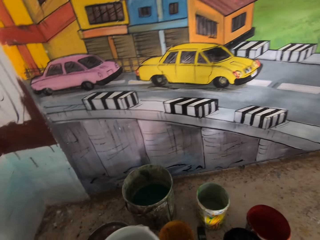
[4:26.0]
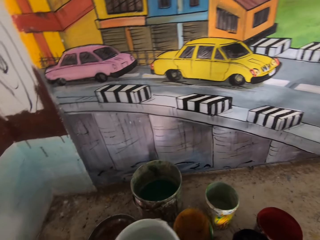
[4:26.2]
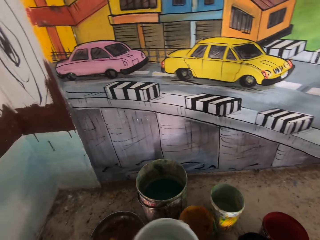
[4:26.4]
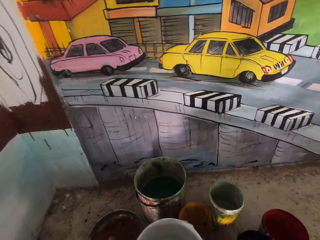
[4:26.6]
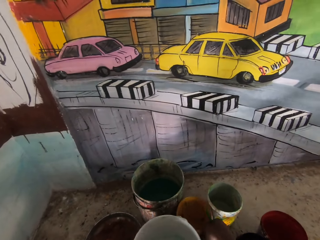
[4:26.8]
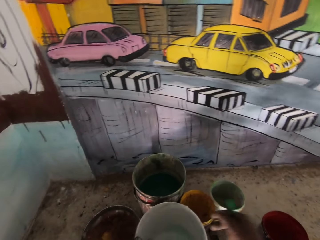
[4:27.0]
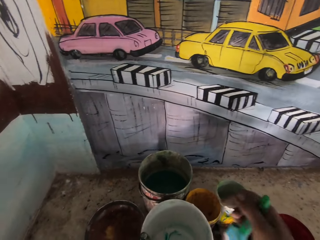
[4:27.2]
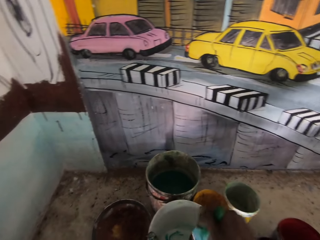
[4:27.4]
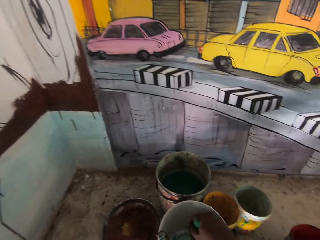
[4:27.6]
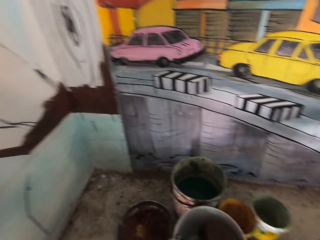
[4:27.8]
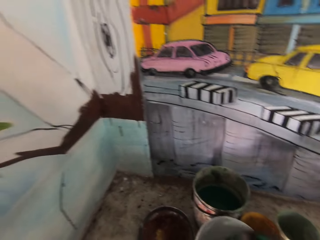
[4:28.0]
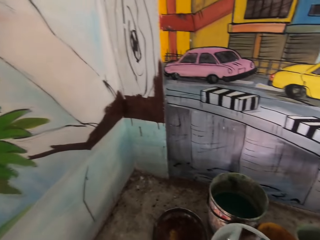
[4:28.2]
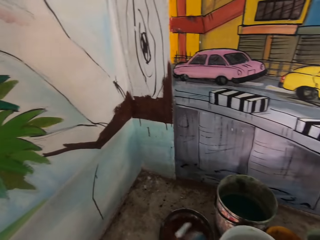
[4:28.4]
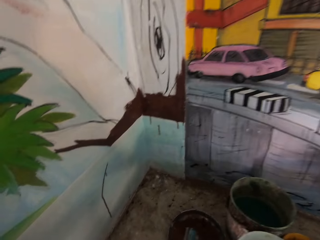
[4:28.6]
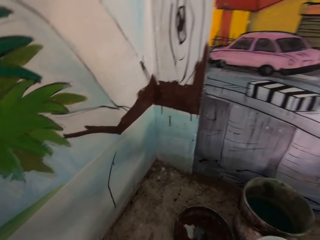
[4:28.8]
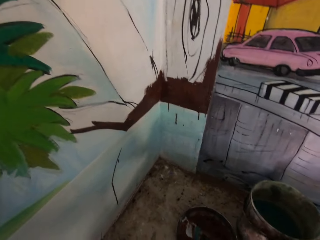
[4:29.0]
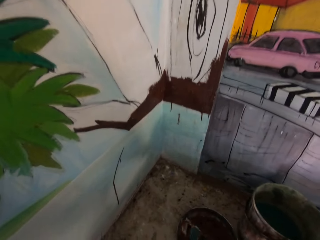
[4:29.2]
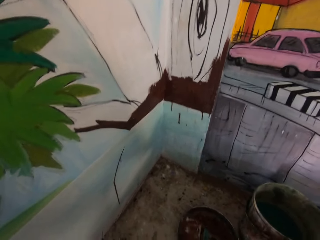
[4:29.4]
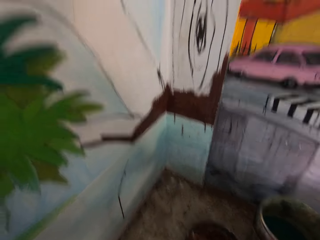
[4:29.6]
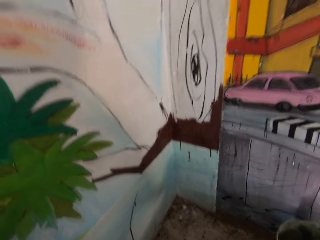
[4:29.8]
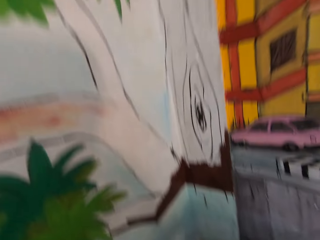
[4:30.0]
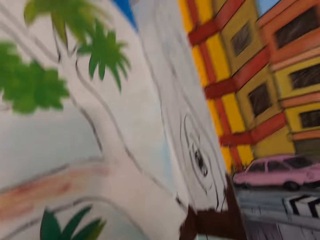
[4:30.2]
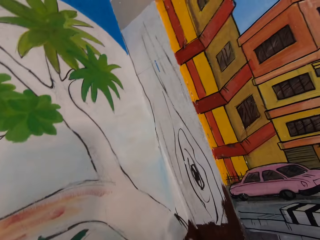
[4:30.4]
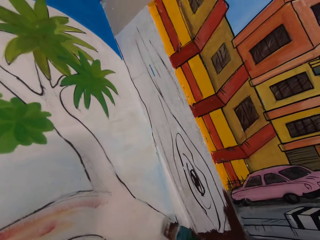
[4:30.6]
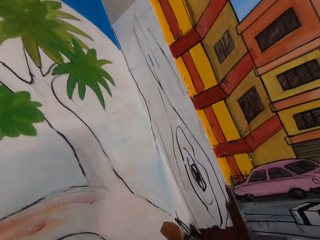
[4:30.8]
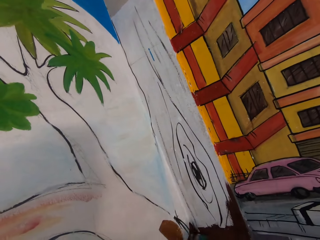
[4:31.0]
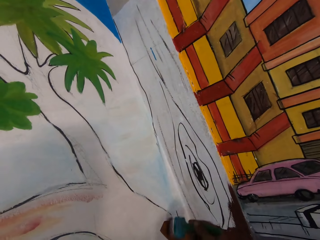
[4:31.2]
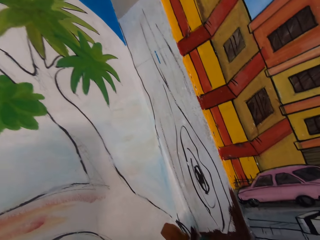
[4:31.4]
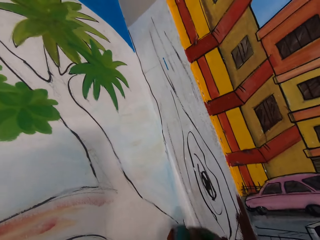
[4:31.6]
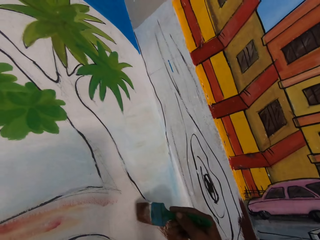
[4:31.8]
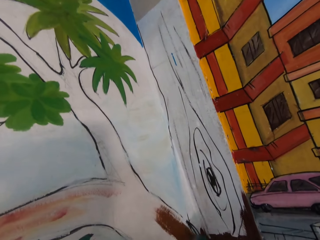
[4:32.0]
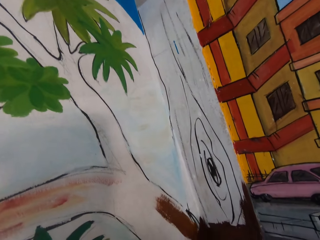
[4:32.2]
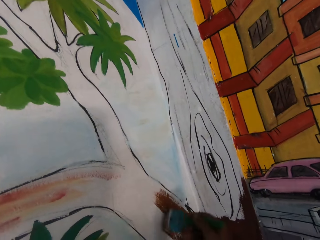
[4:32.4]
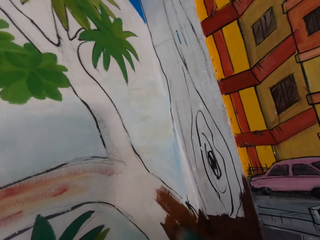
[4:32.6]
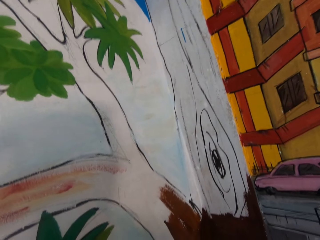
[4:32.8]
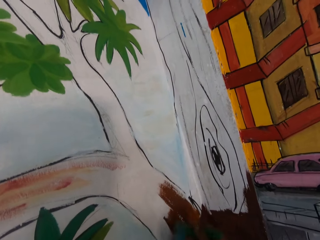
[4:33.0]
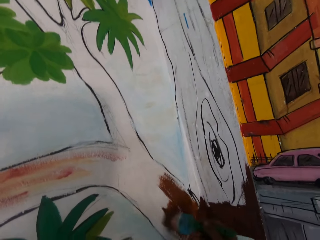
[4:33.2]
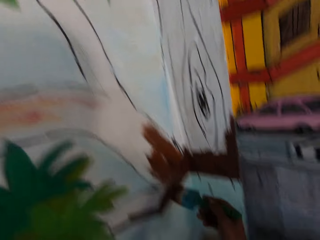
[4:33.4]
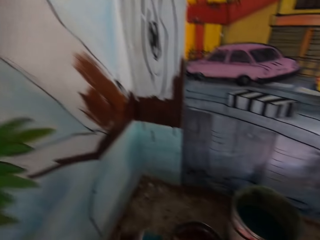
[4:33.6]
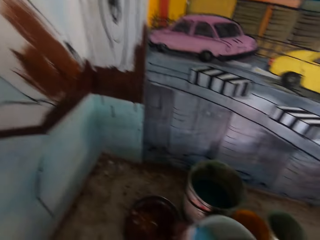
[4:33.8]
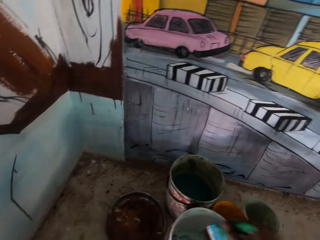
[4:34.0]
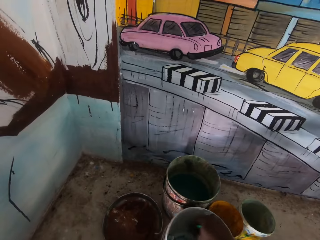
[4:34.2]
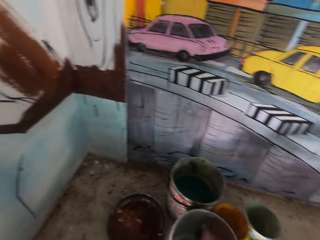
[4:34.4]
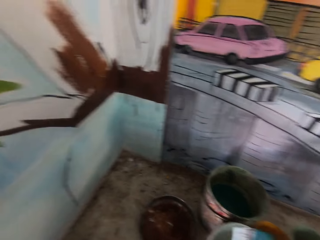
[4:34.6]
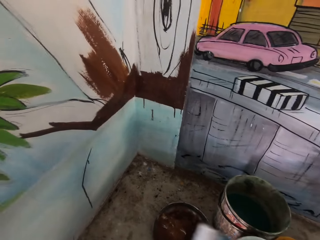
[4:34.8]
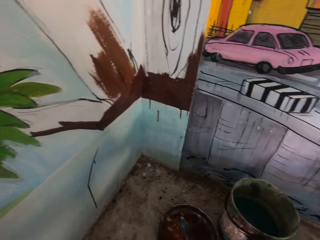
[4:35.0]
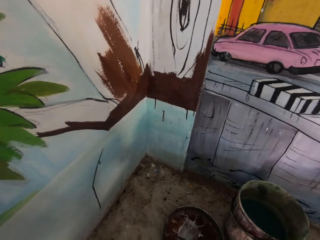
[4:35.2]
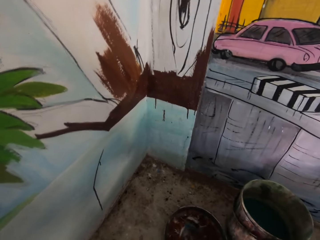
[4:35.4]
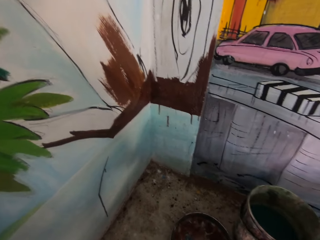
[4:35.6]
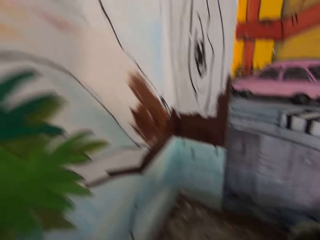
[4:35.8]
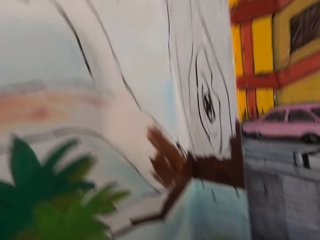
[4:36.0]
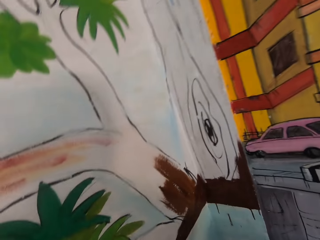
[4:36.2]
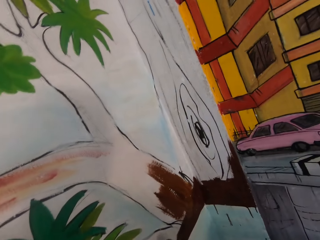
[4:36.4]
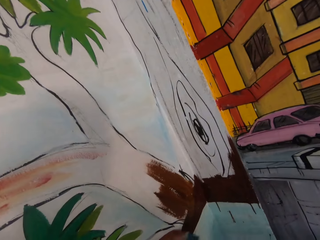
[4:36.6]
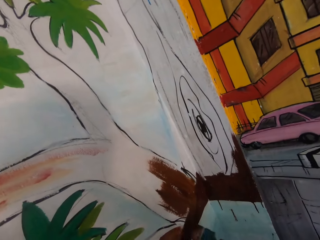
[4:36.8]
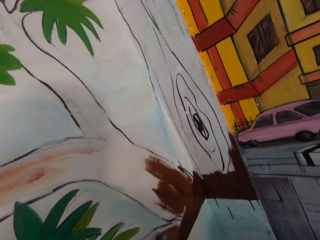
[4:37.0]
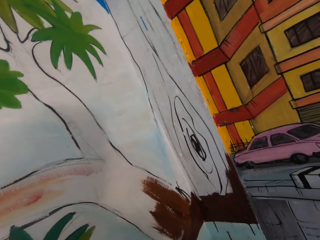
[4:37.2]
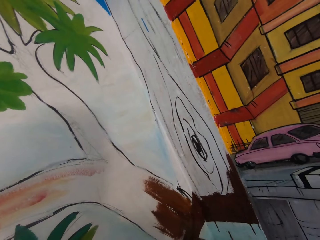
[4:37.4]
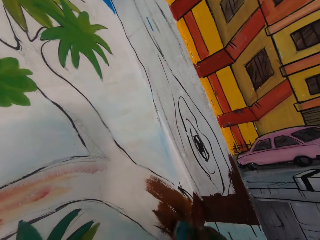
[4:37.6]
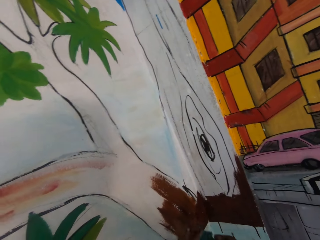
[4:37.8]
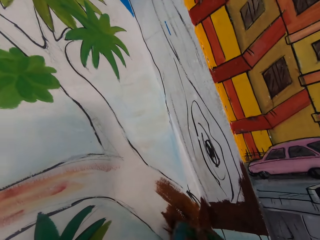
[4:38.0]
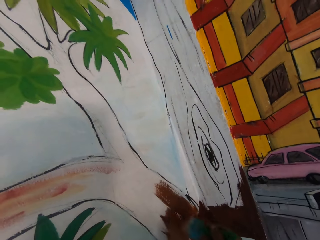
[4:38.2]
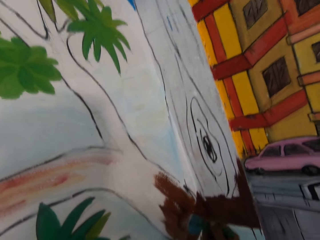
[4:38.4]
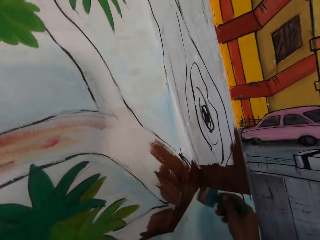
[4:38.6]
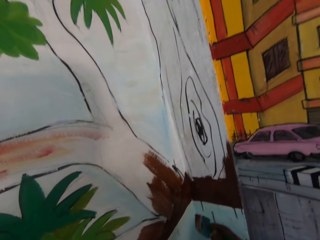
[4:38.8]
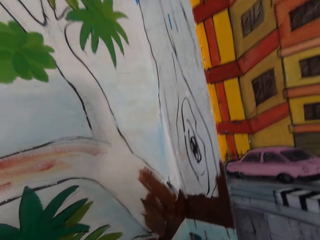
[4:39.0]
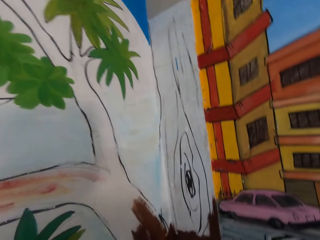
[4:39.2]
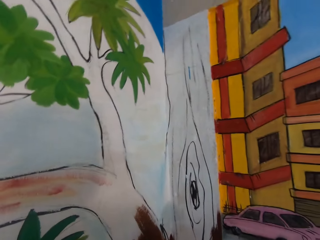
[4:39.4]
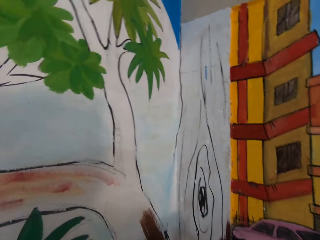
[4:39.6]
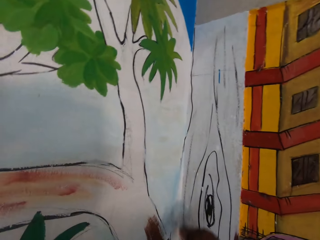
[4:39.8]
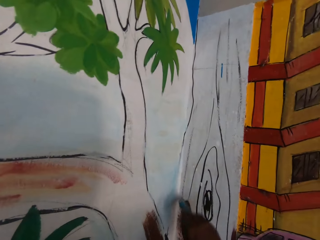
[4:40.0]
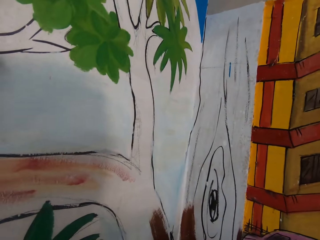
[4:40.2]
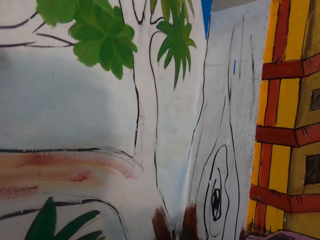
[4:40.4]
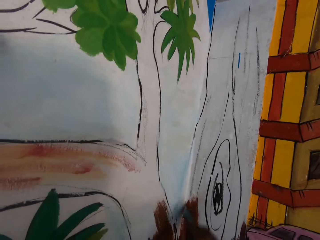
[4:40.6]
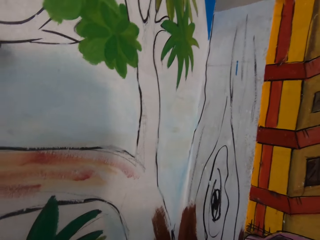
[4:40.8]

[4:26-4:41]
The camera wearer puts a paint brush on top of a cabinet. They move paint cans and buckets on the table. They dip the paint brush in the paint can. They sweep paint in the metal tray. They paint the wall with the paint brush. They dip the paint brush in the paint bucket. They sweep paint in the metal tray. They paint the wall with the paint brush.

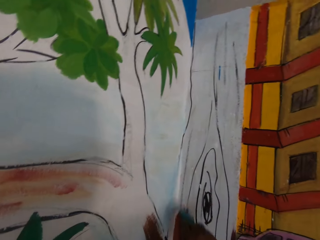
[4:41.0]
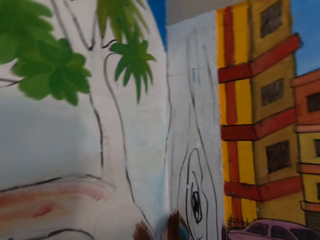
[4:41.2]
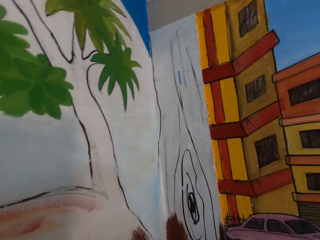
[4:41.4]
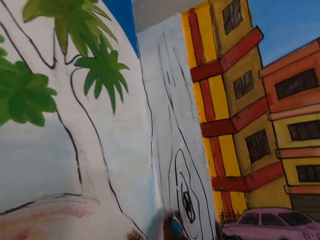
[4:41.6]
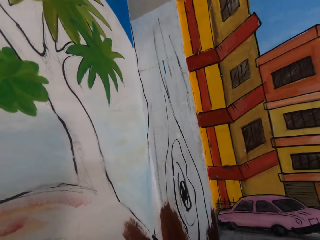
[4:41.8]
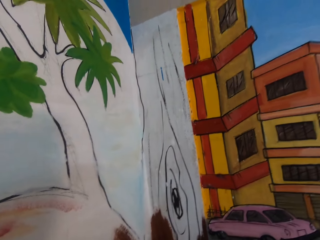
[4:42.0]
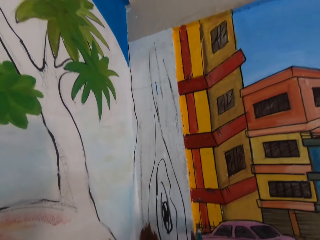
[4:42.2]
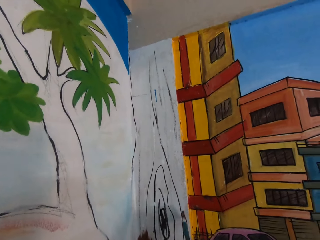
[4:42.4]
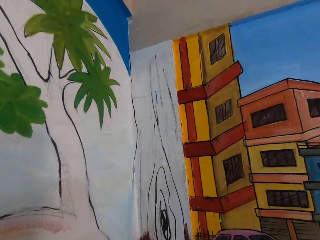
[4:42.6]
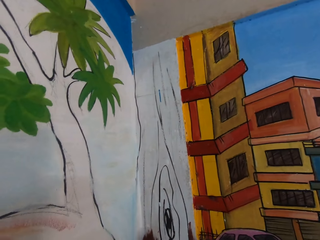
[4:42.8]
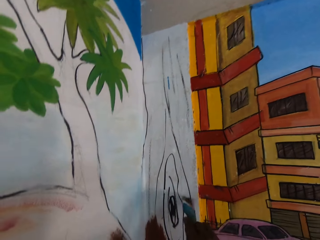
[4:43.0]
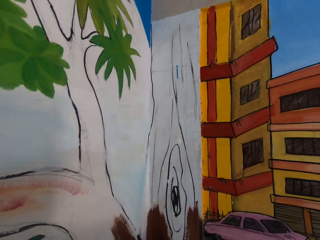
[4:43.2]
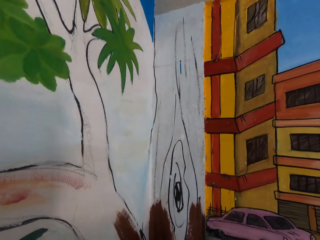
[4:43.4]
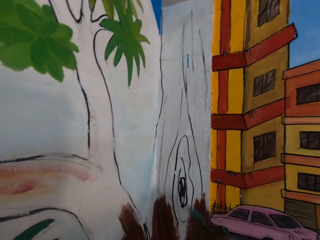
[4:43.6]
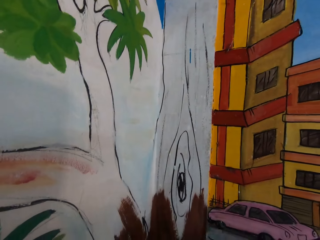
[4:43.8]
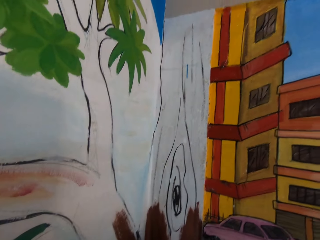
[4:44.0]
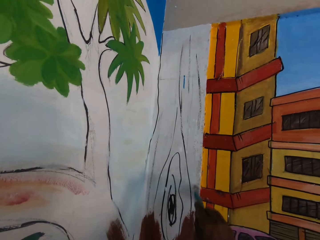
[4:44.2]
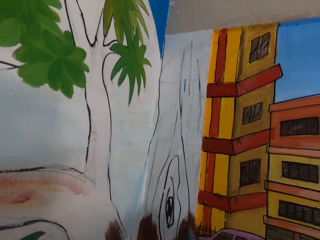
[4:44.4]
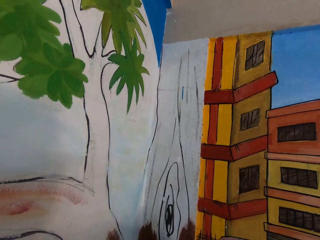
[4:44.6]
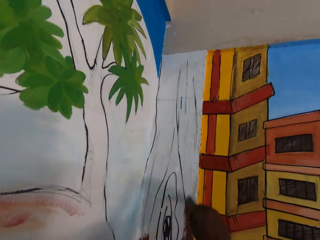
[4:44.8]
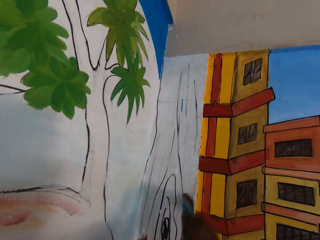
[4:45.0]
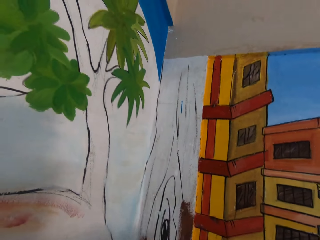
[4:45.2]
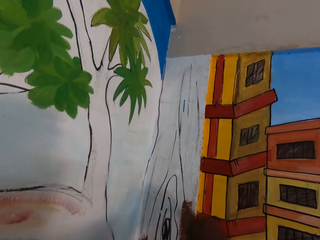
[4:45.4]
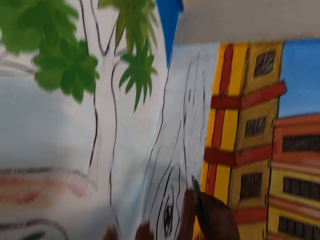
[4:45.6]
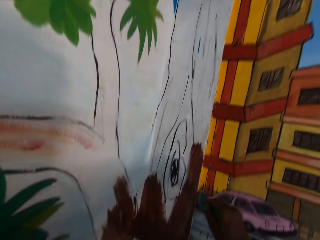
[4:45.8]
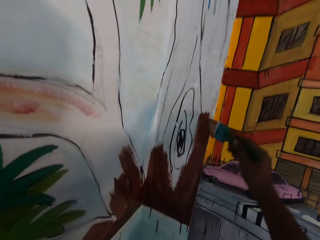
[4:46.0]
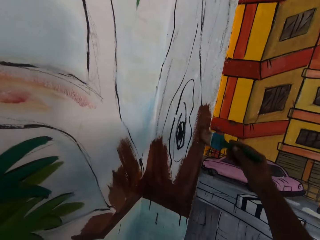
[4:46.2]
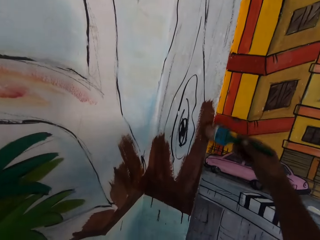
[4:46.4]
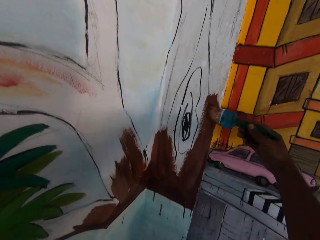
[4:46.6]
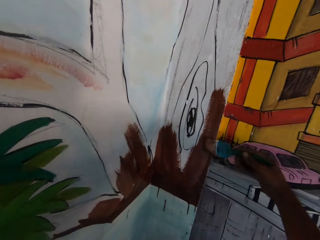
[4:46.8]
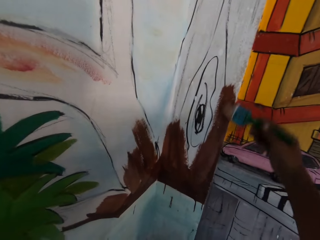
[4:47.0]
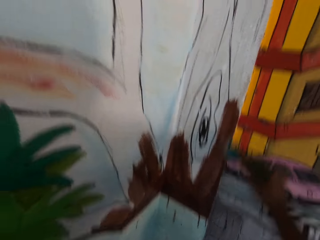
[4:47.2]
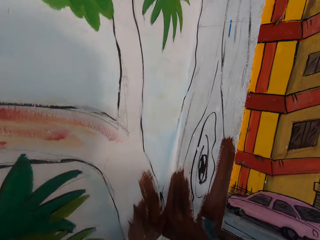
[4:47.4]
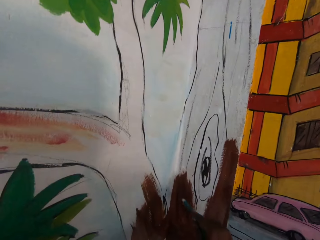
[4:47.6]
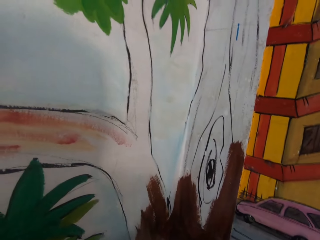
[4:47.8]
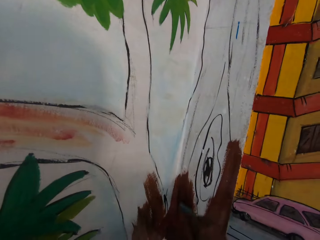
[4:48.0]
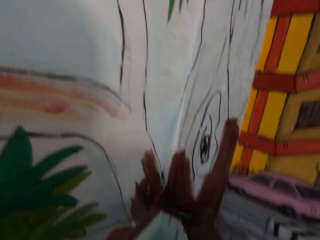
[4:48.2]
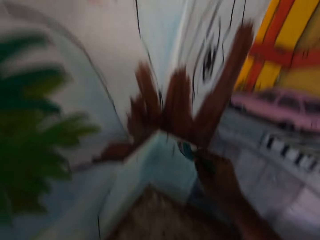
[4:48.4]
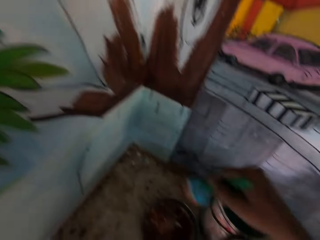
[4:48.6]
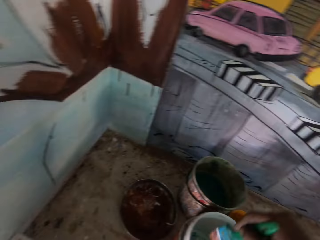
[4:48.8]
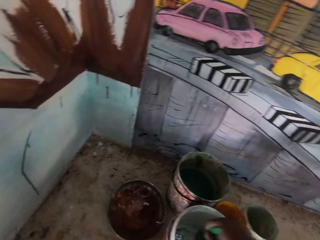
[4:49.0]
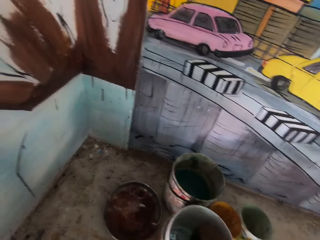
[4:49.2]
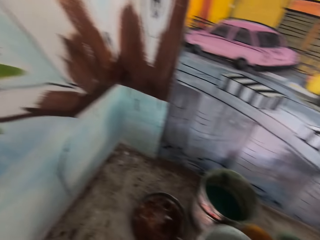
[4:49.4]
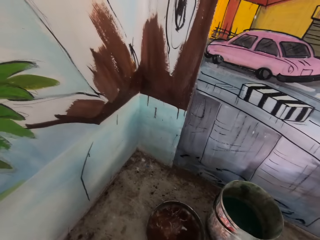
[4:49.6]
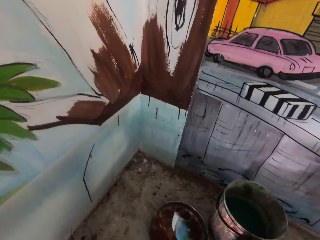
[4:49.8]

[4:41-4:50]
The camera wearer dips the paint brush in white paint in a paint bucket on the table.
